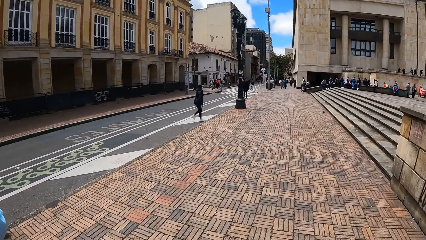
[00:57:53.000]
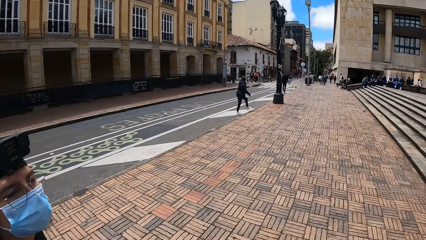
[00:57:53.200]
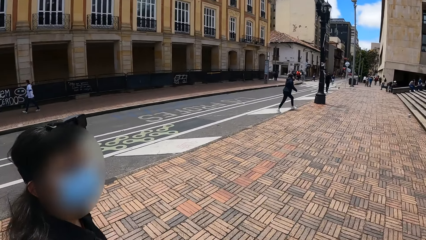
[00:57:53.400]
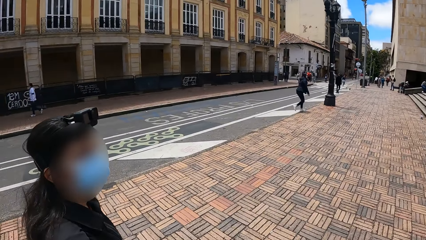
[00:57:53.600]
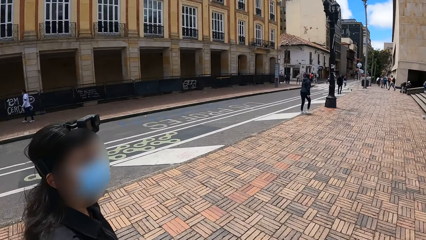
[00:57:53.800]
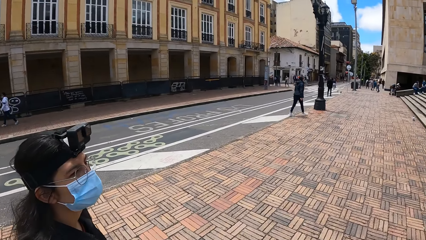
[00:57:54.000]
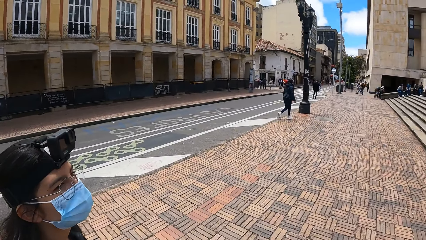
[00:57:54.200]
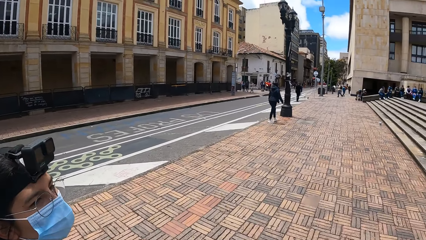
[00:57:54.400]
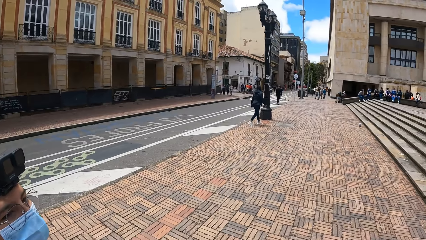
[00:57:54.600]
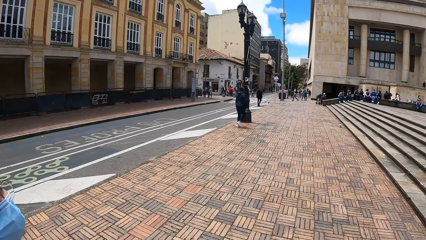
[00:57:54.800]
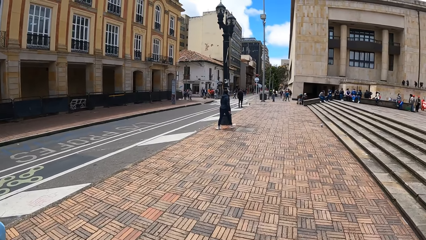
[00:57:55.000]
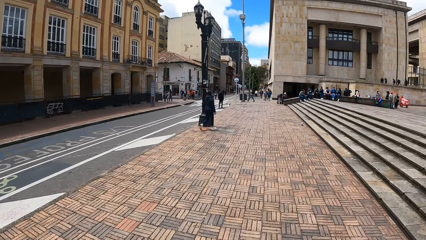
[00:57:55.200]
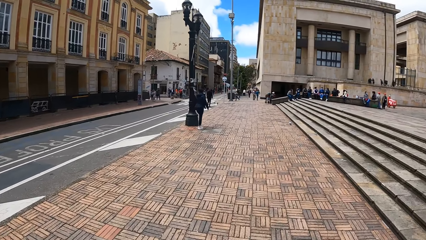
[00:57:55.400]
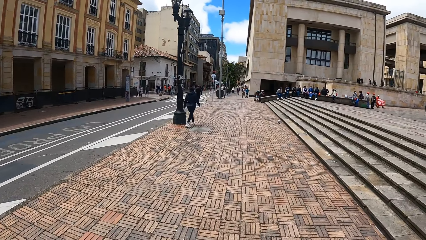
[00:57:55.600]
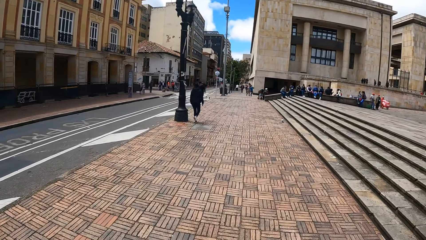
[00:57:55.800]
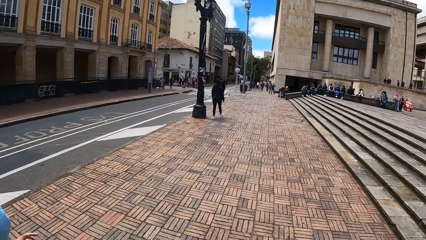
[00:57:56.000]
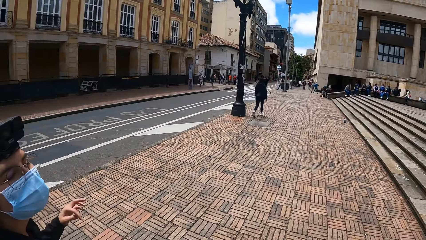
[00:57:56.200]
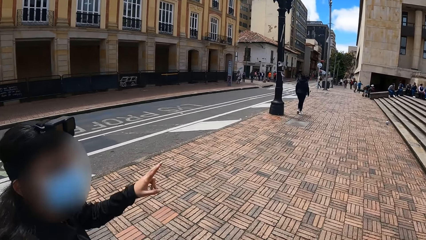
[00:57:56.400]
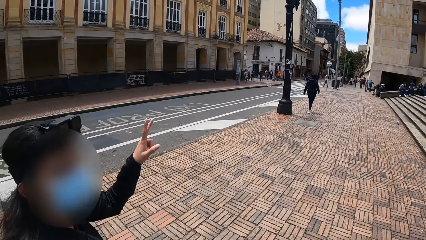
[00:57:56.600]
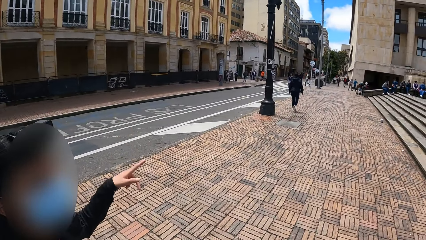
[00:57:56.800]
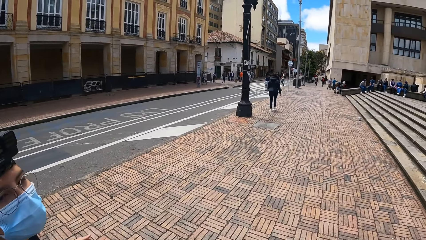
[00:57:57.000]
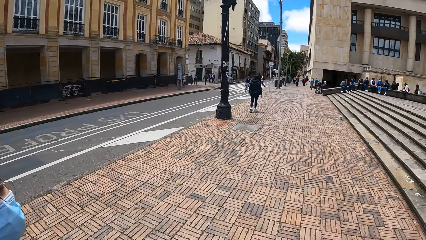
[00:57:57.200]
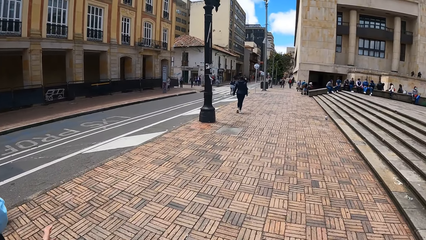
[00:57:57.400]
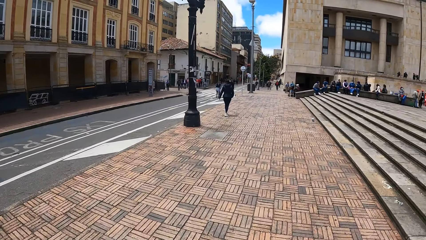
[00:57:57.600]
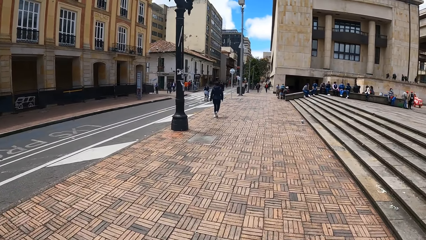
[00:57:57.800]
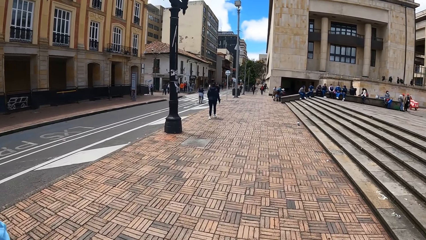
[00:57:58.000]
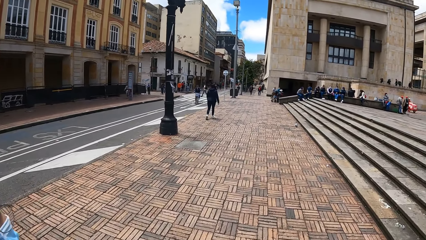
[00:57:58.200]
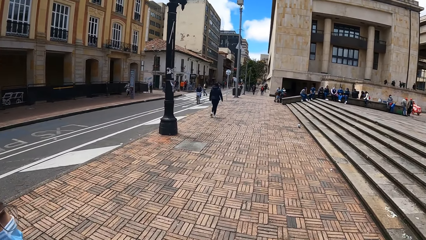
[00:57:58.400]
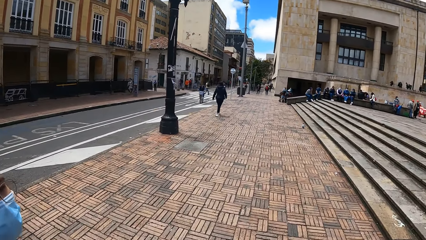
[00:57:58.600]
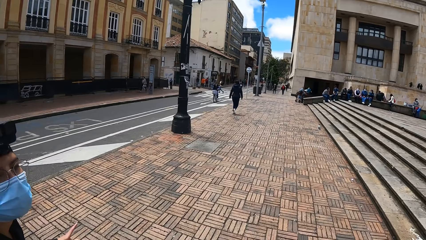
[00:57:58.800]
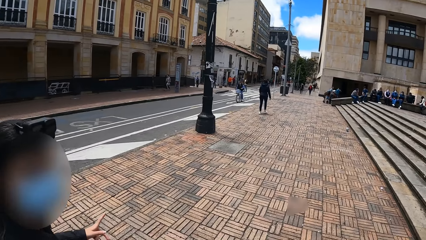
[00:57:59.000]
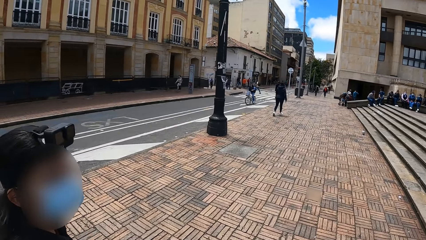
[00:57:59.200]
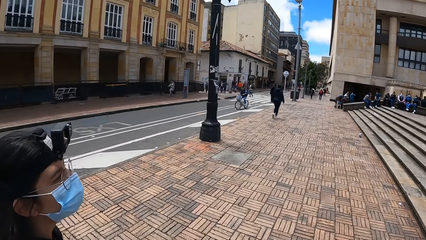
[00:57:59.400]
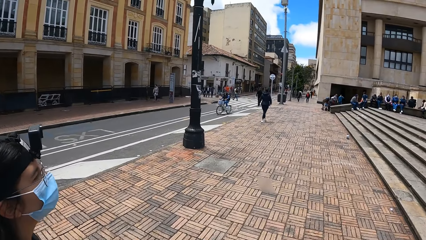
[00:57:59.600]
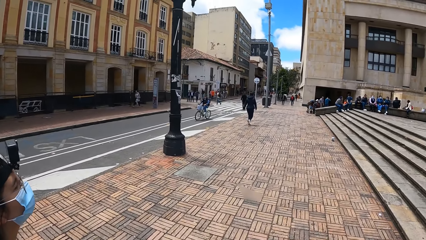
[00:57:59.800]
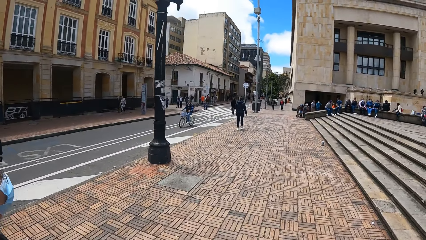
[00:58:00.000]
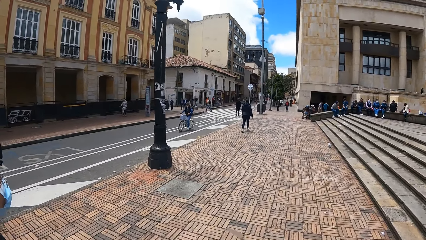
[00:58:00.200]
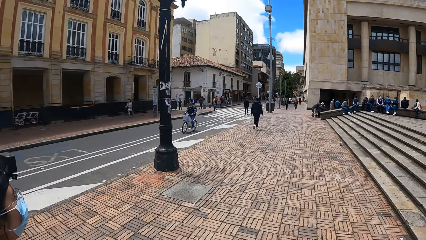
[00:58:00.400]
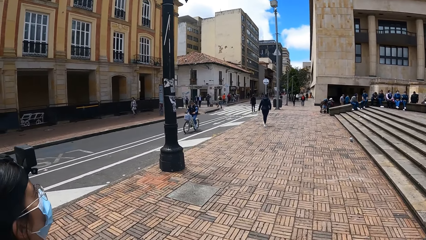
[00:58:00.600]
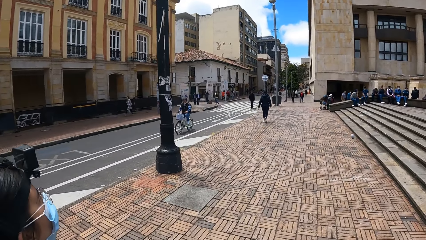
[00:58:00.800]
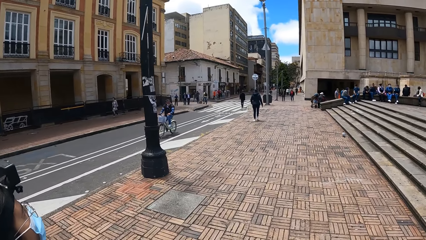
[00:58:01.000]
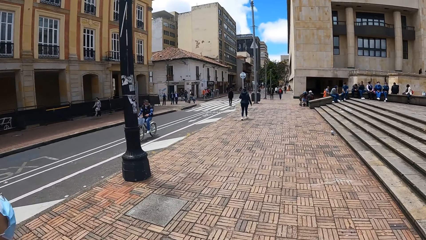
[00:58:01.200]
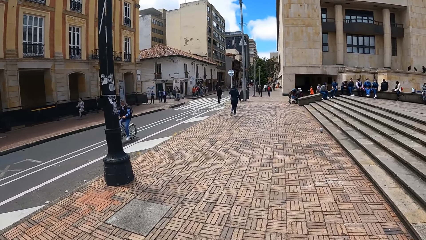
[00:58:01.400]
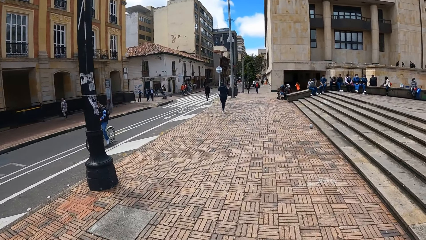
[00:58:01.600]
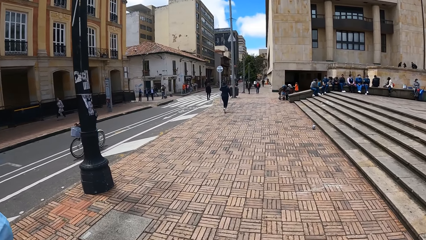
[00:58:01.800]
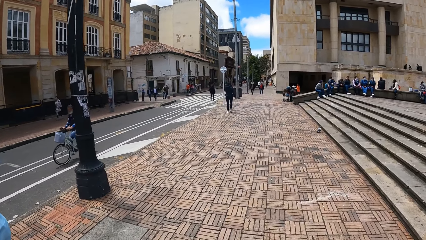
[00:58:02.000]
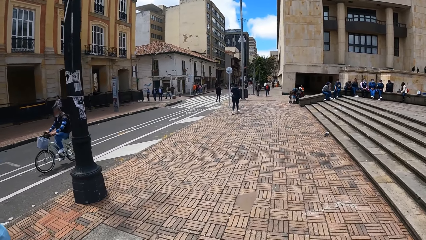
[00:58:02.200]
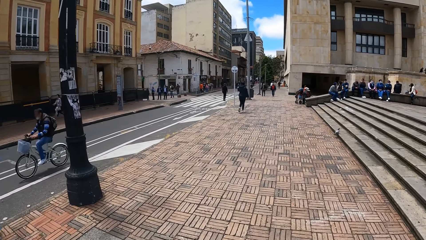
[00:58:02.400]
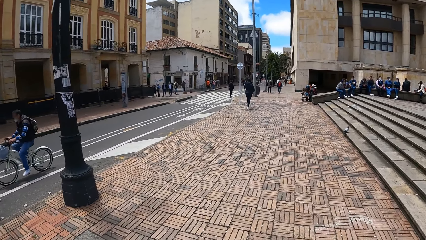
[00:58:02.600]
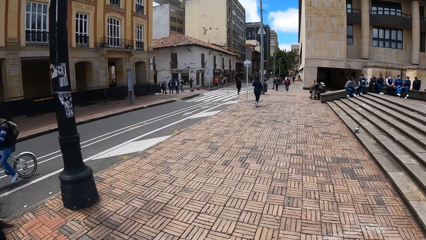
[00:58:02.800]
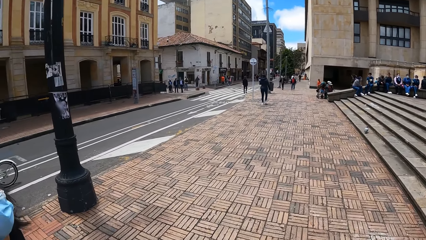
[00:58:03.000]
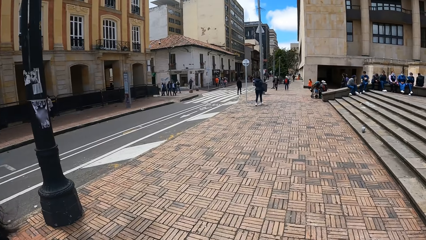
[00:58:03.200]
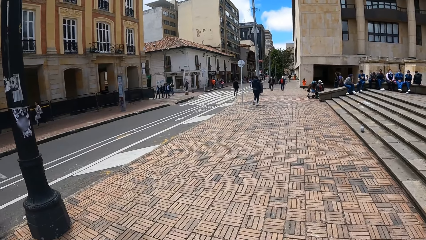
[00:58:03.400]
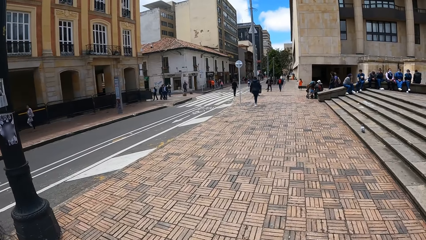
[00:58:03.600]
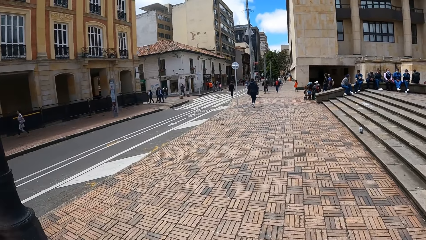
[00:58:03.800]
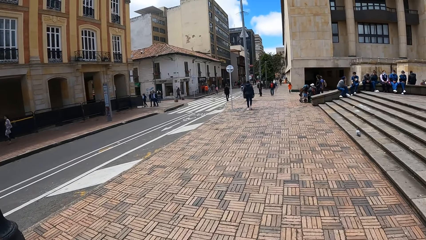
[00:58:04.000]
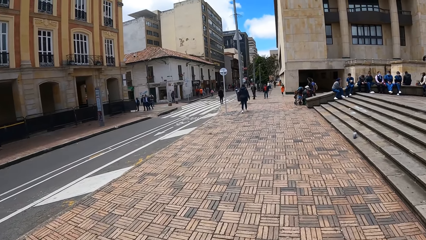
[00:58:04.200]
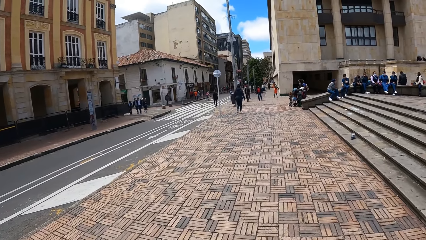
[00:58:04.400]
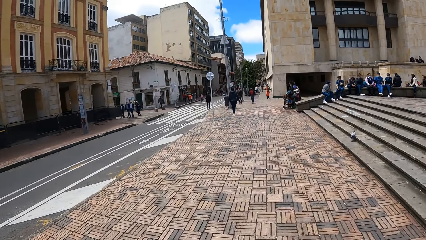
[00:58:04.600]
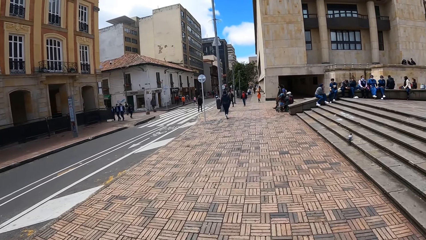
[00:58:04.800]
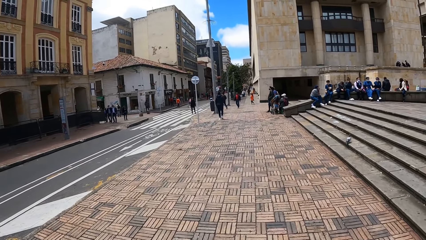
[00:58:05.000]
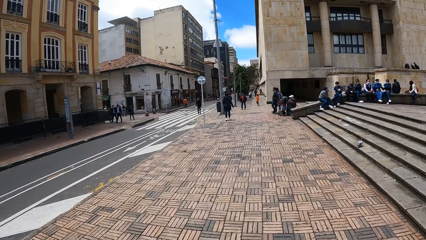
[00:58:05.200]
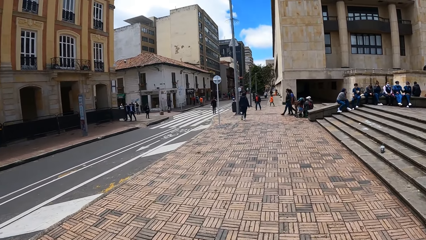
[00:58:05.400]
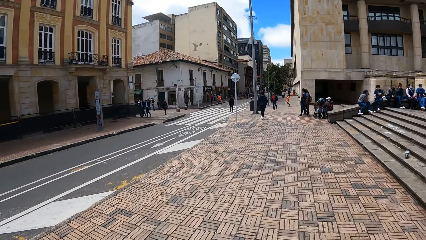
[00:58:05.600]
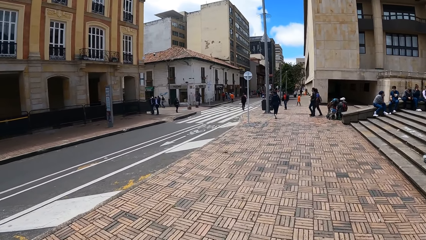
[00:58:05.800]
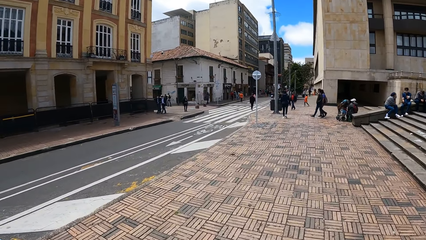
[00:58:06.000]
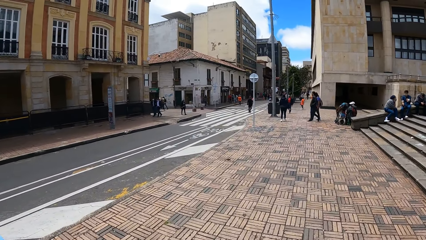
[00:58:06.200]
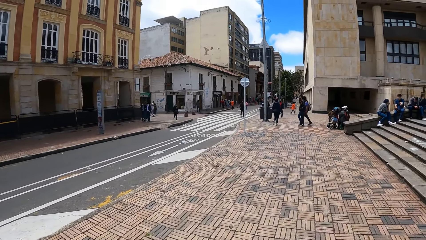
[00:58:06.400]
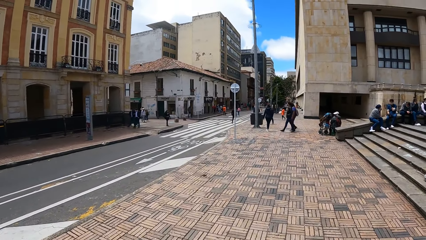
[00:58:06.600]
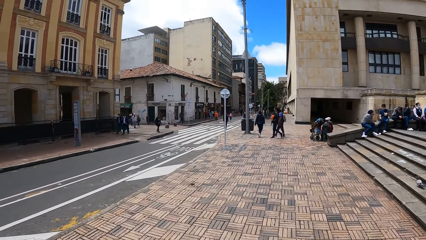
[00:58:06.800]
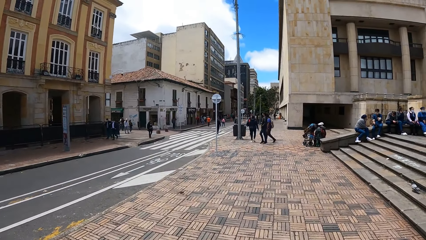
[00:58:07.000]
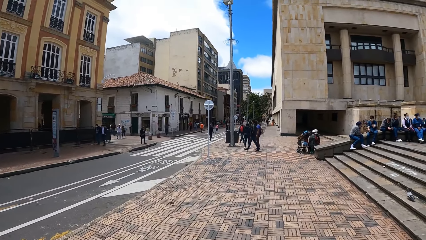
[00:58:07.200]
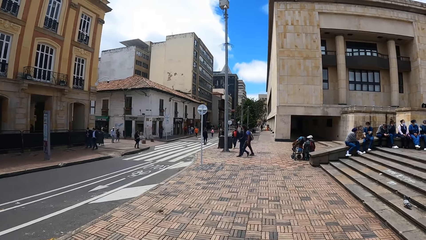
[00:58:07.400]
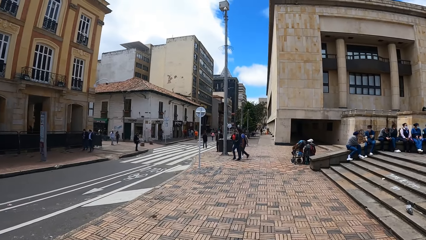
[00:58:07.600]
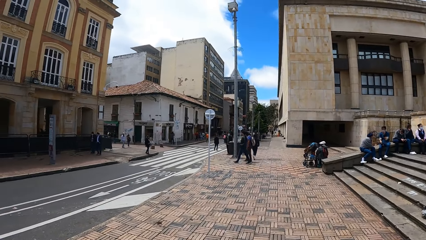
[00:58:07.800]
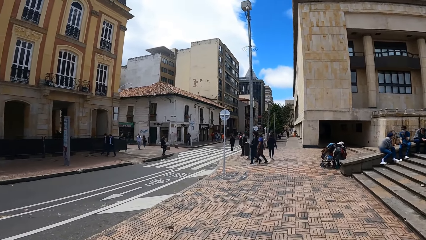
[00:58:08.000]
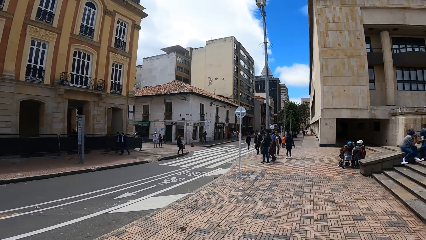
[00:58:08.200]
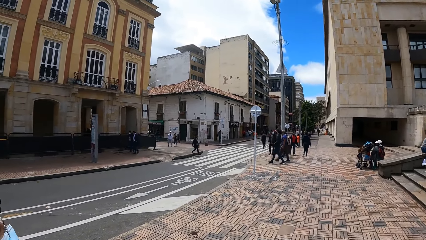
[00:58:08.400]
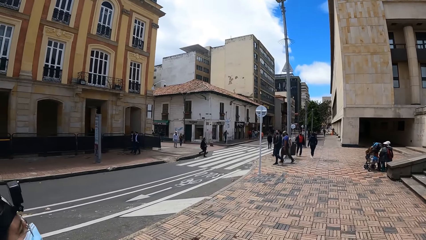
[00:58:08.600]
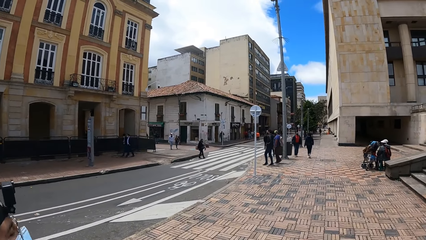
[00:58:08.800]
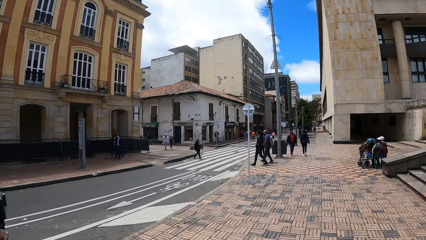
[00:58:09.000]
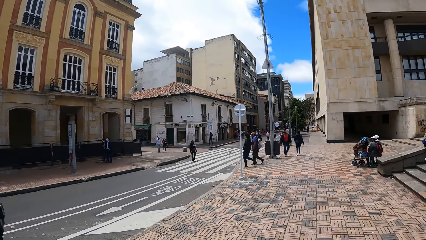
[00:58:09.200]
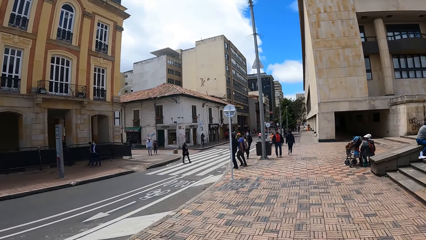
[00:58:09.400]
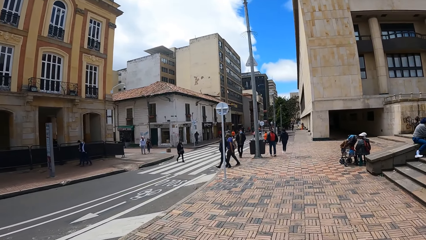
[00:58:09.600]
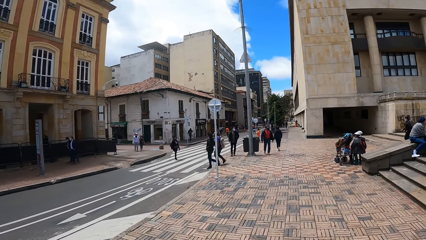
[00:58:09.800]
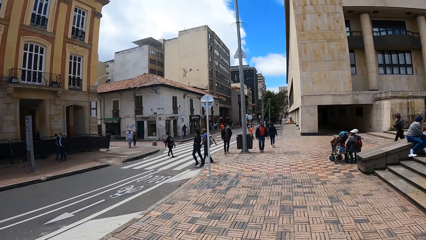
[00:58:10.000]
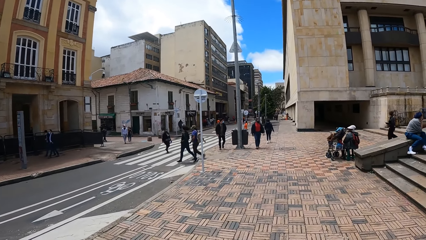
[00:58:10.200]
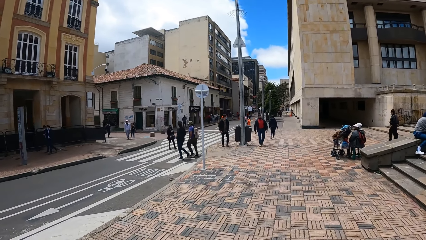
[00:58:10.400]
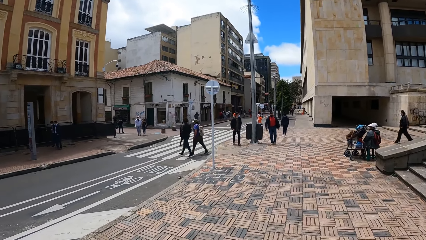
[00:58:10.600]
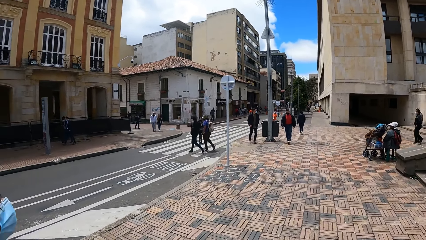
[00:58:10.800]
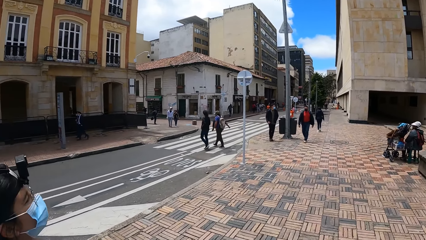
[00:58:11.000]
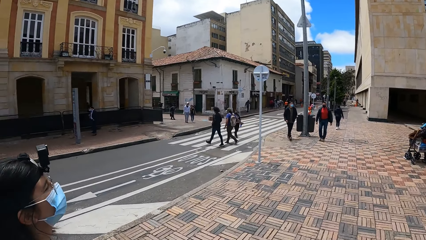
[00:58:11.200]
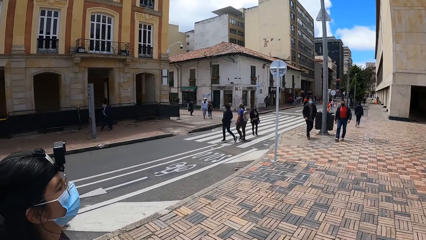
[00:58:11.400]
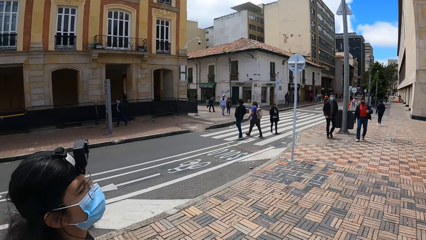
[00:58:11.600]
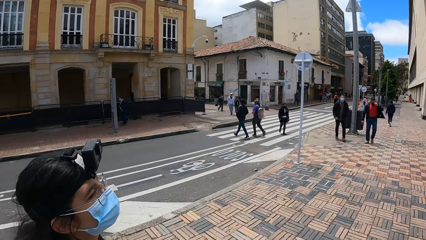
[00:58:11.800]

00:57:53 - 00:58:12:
The person walks around. The camera wearer walks around and interacts with the person. The person interacts with the camera wearer. The person and the camera wearer walk around.
